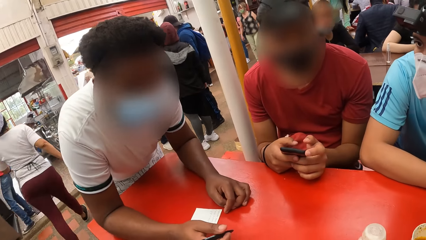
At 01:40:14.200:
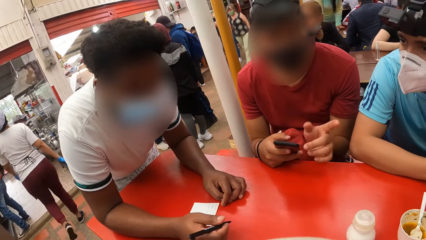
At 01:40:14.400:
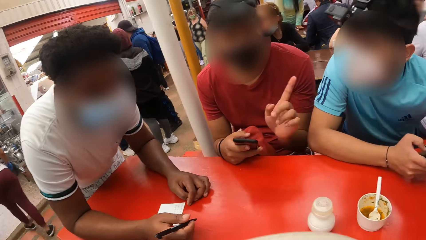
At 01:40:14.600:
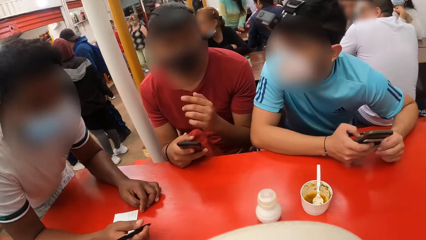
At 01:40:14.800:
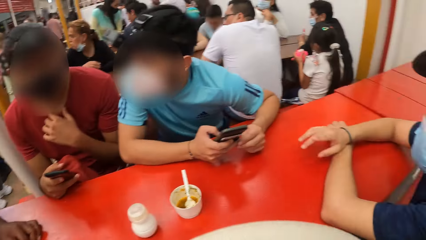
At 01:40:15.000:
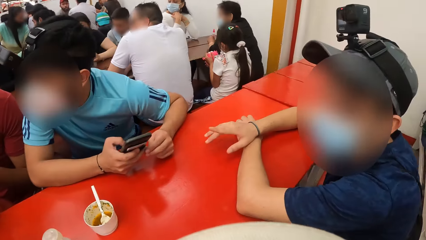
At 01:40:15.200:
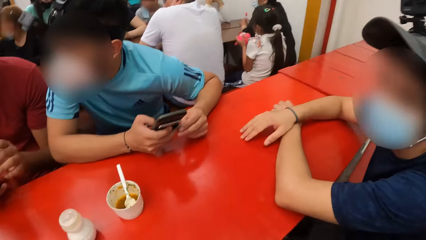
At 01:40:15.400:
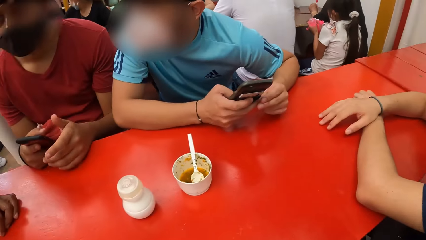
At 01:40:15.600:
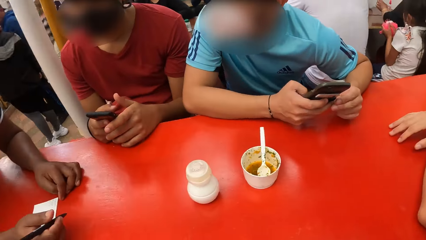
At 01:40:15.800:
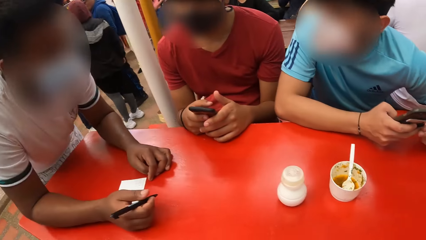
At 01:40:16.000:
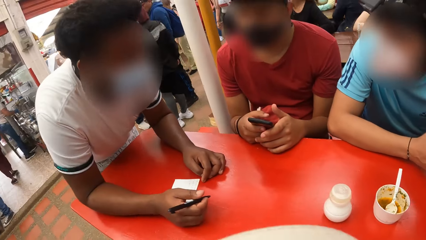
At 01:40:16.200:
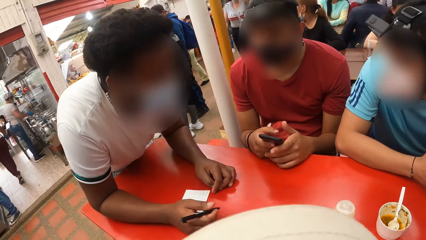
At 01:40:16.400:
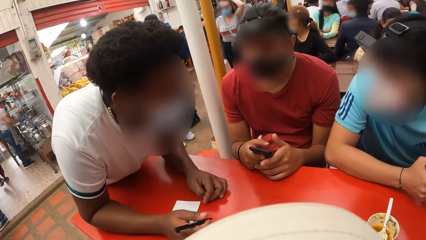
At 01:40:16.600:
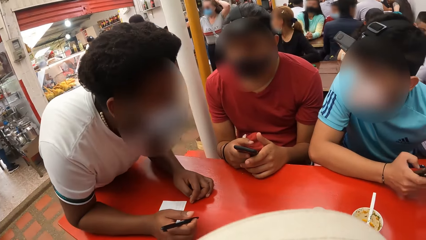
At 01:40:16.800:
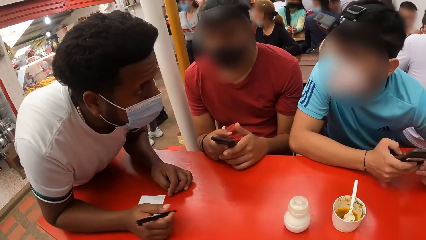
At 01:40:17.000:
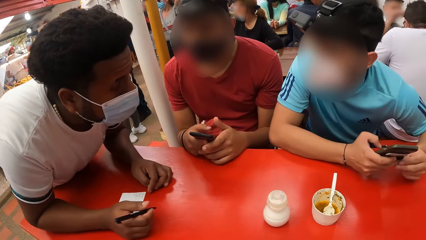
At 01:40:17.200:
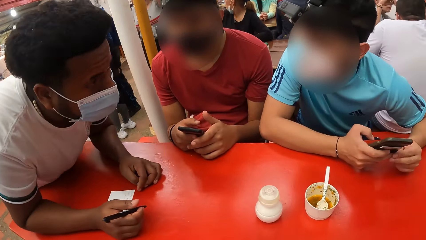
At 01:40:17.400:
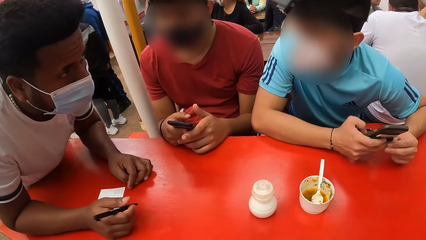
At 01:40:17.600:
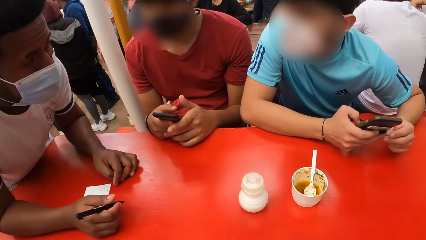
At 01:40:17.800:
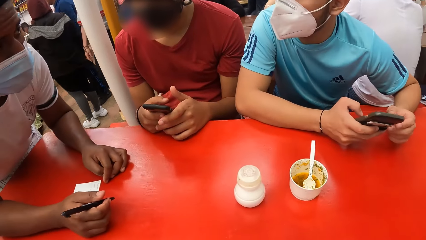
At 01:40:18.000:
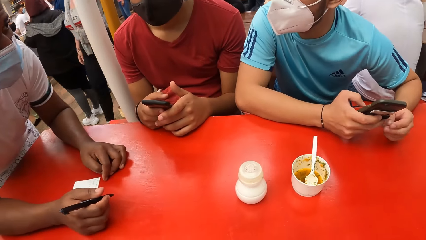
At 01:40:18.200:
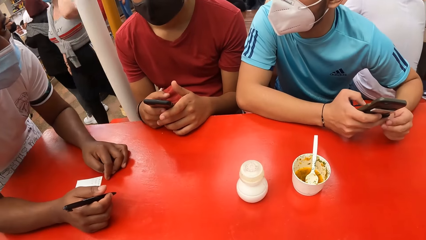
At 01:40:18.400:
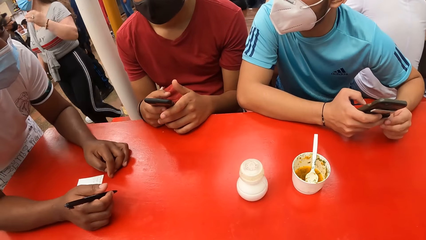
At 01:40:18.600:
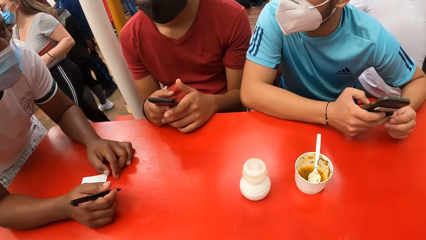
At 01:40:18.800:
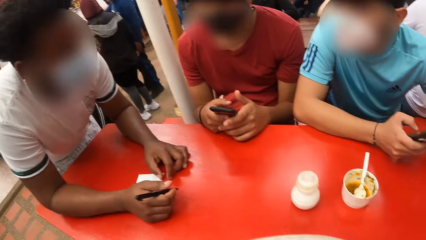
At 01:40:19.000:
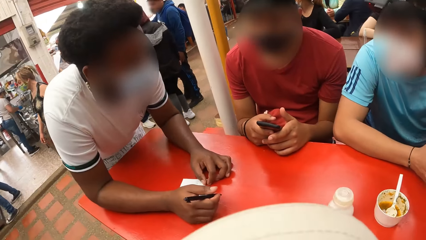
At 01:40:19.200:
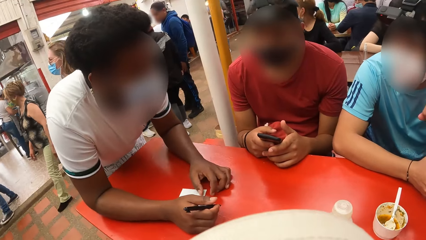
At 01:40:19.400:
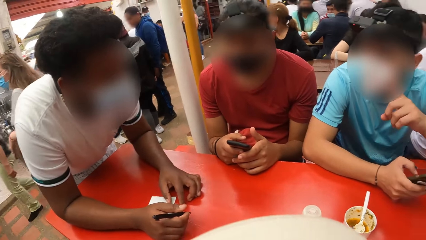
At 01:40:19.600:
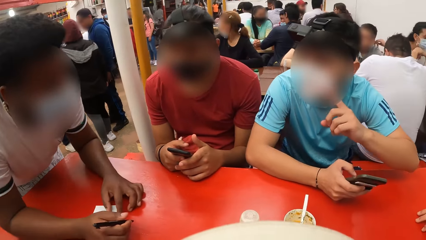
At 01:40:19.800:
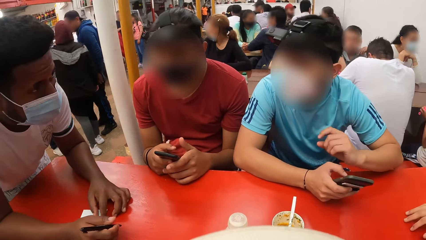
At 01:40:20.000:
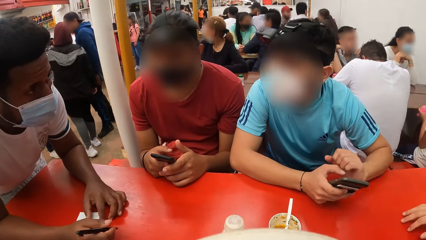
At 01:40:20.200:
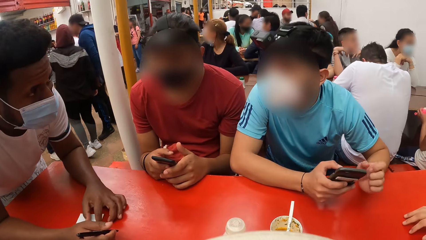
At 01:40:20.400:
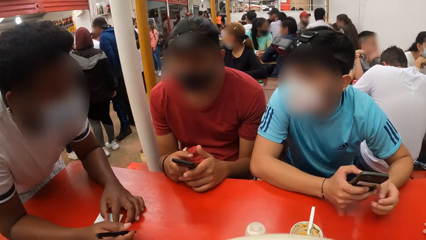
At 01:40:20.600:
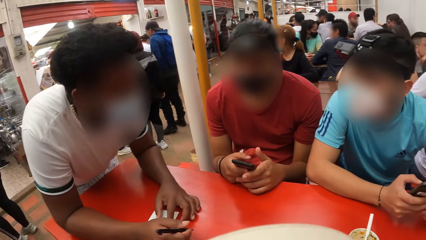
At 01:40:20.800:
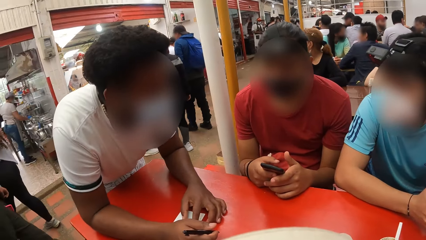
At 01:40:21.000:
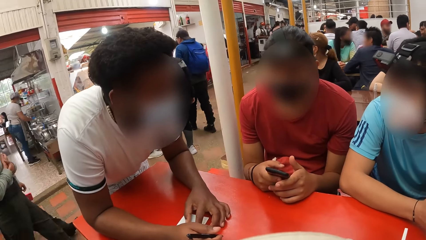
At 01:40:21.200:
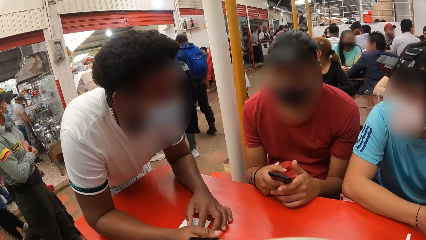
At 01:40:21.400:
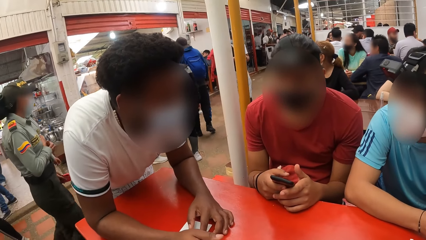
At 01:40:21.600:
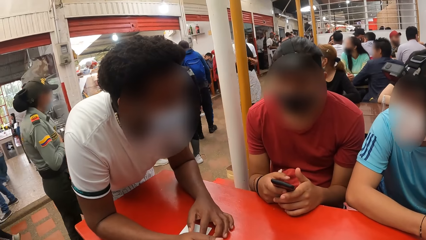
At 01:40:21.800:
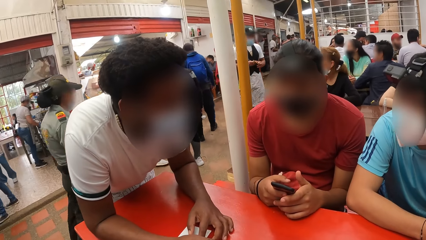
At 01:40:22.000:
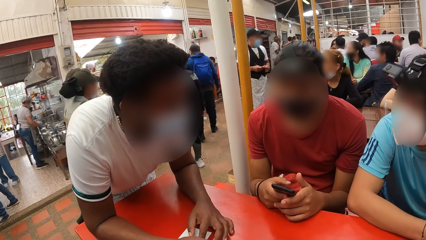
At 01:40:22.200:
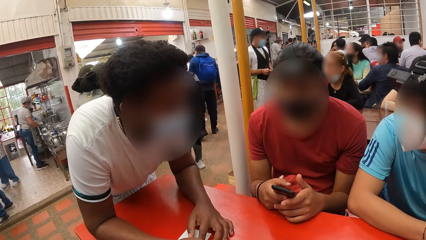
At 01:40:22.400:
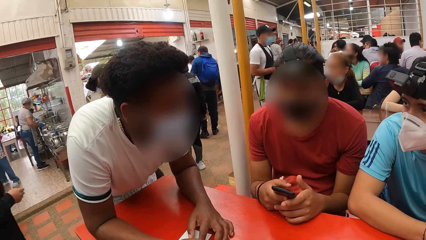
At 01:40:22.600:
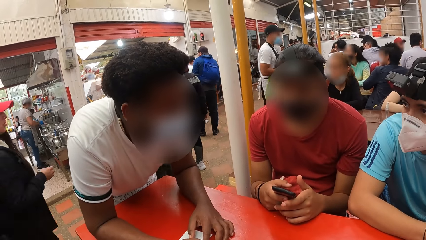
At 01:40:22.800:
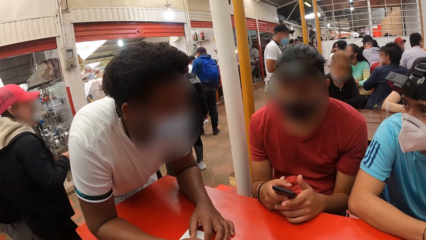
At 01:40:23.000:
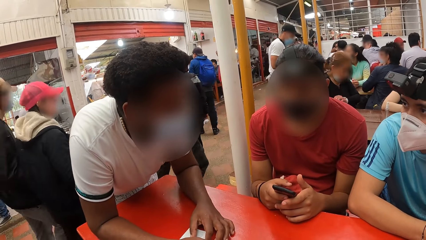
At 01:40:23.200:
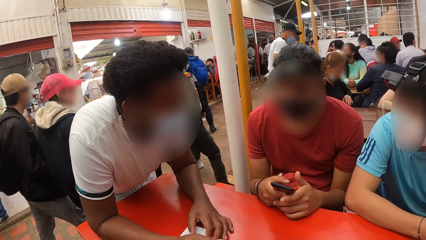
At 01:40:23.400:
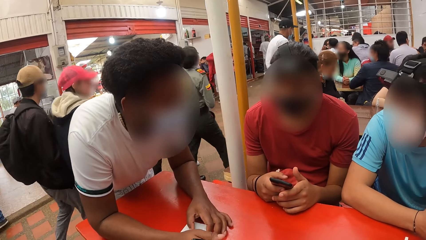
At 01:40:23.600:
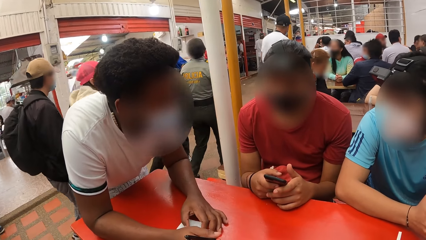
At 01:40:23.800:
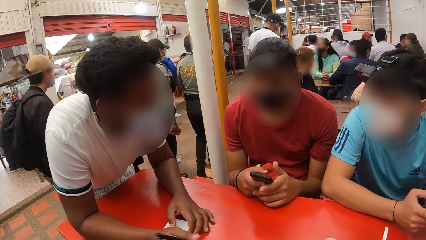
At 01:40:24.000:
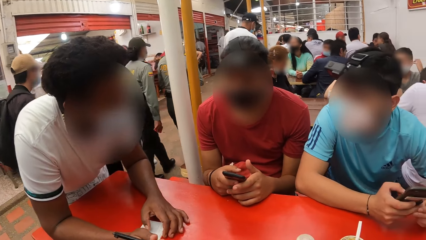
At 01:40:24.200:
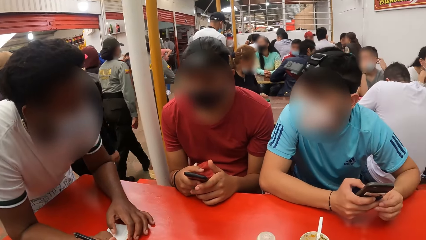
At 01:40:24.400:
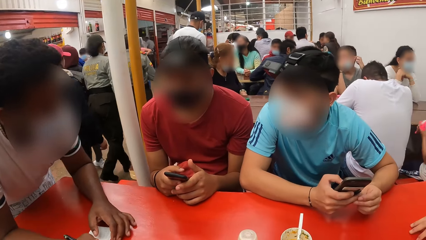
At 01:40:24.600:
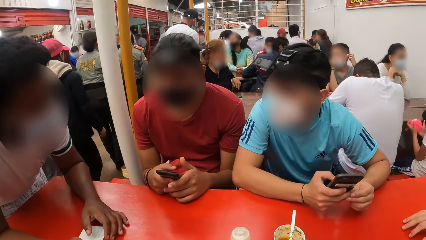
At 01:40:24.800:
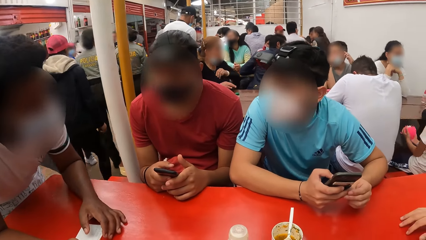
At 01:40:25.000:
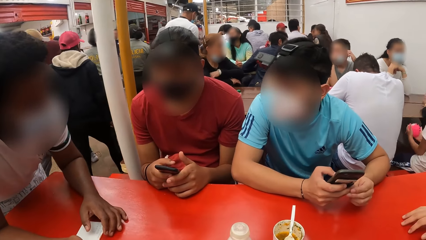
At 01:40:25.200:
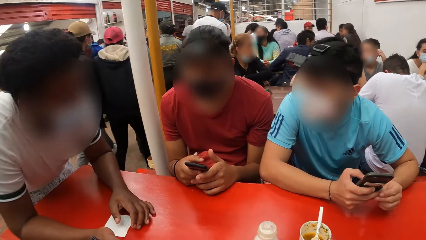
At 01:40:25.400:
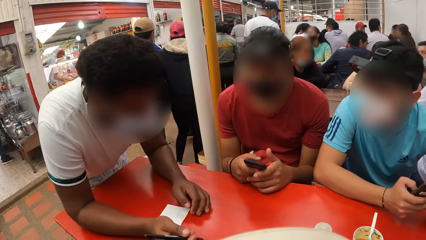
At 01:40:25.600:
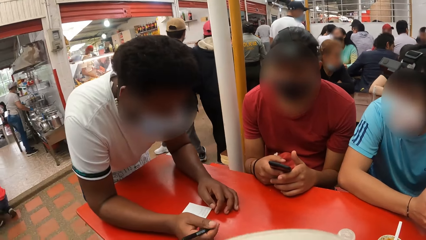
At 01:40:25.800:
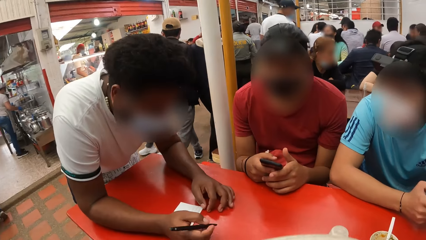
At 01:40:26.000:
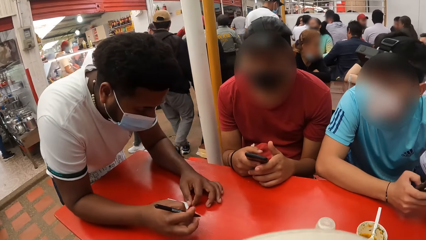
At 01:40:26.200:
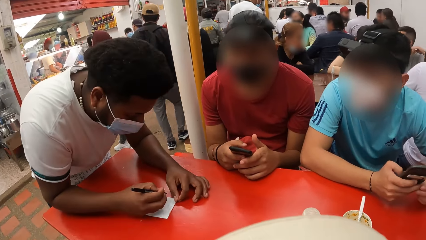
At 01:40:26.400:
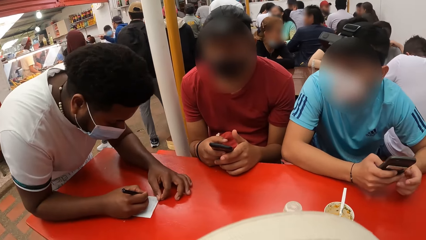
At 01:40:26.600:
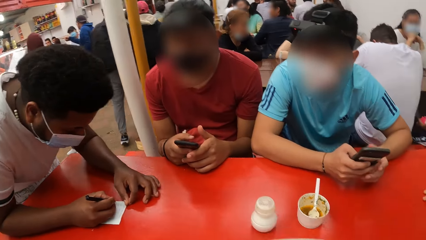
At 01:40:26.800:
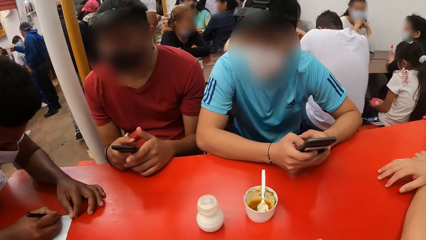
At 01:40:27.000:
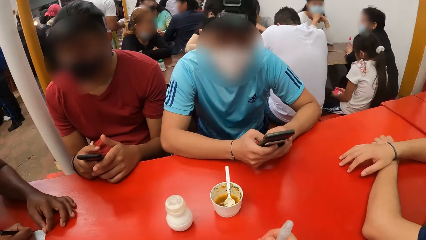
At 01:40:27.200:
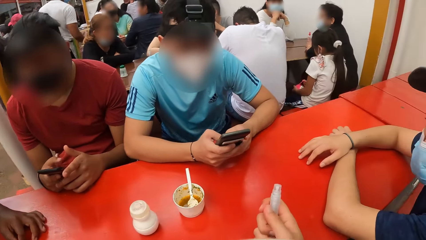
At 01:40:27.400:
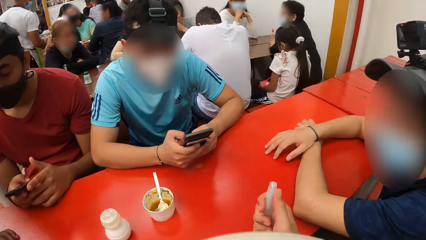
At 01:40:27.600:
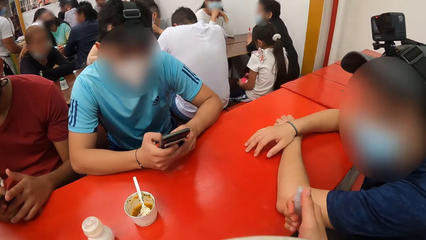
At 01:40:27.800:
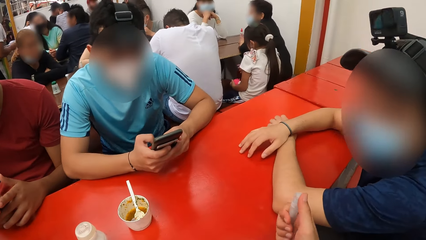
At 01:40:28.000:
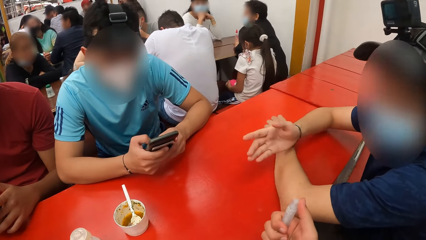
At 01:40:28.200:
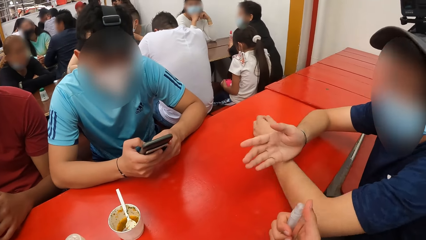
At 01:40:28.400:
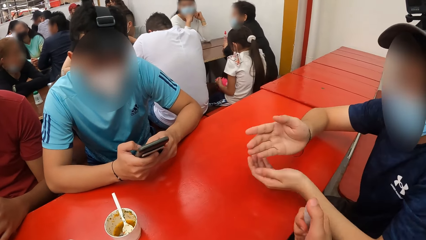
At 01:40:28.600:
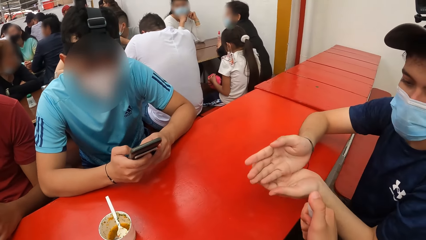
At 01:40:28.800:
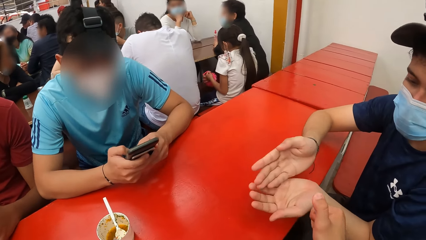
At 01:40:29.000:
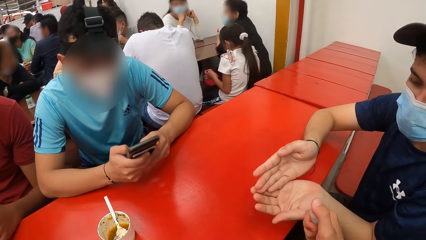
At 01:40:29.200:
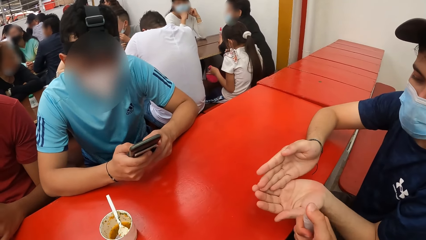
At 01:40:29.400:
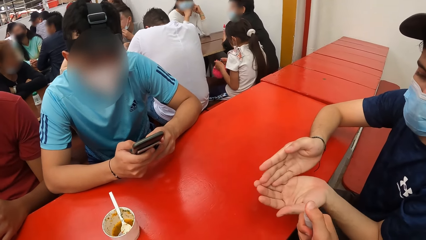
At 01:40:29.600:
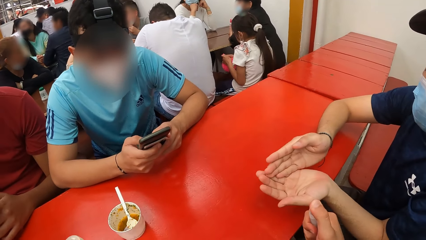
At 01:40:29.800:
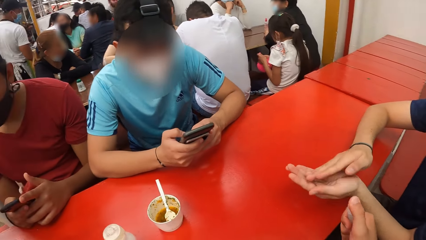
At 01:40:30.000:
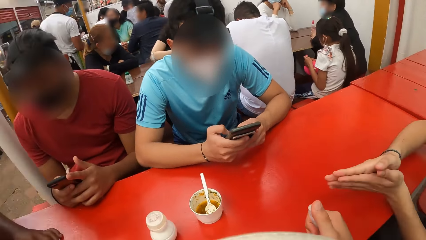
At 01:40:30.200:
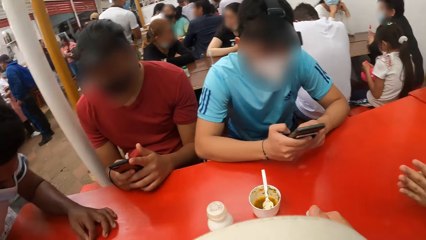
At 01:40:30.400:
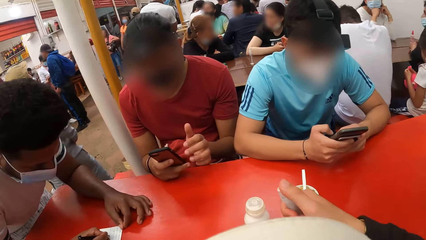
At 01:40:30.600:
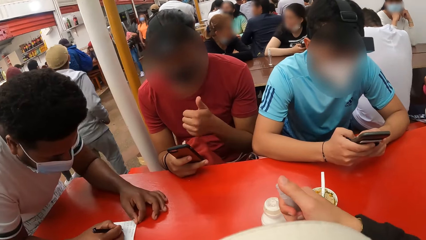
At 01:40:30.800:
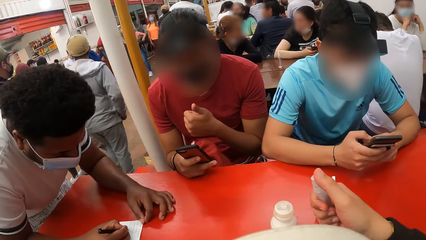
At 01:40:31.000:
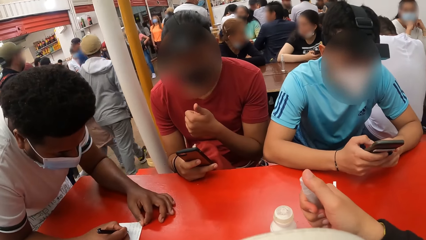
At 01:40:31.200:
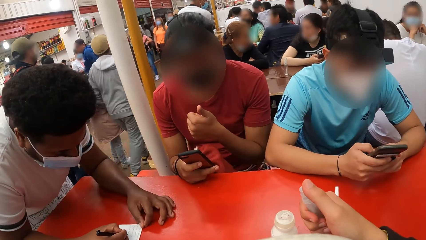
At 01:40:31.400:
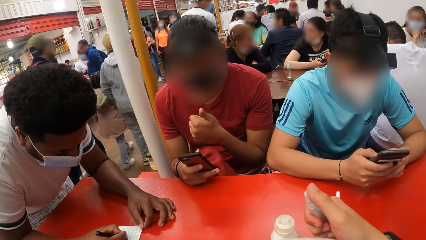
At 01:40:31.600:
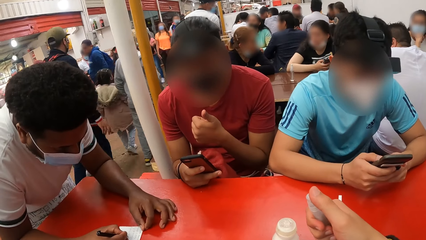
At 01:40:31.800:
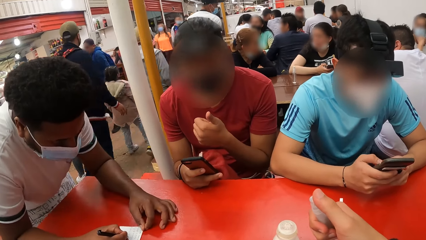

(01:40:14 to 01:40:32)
A man moves a hand. The camera wearer looks around. A waiter shakes his head. The first man shakes his head. Another man interacts with the waiter. The waiter writes on a paper with a pen in his right hand. The other man operates a mobile phone with both hands. The camera wearer sprays sanitizer from a plastic container in her right hand on another man's hands. She looks around. That man rubs hands.
